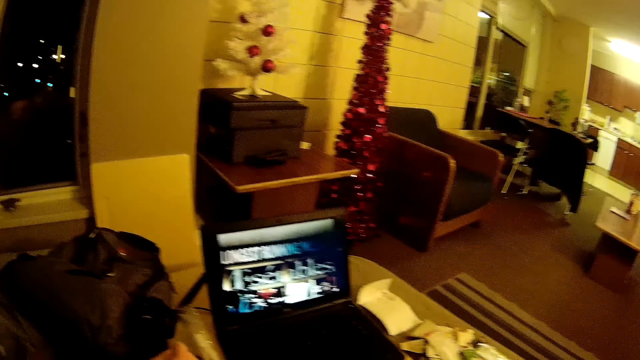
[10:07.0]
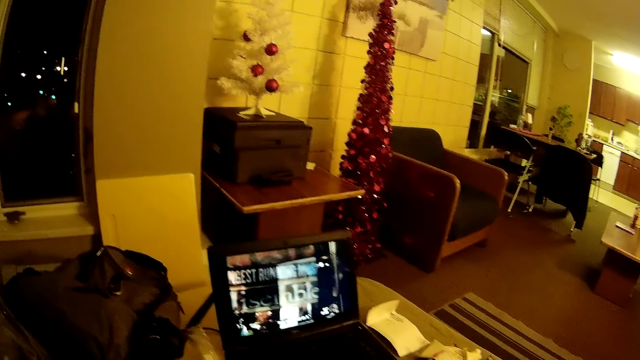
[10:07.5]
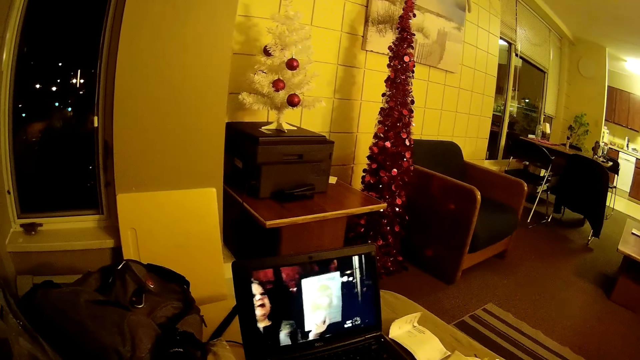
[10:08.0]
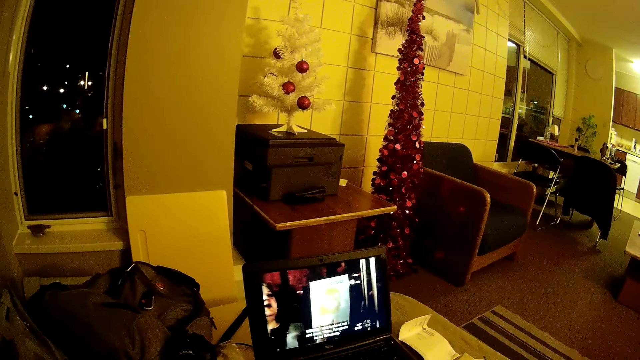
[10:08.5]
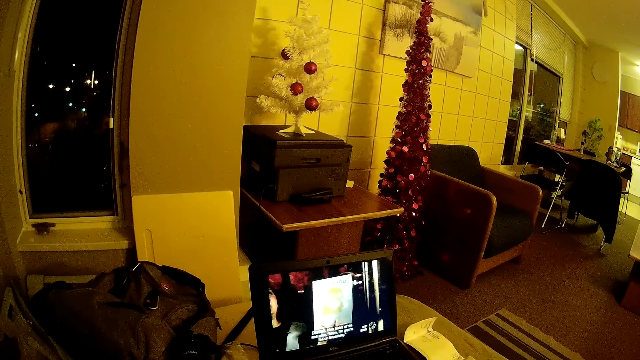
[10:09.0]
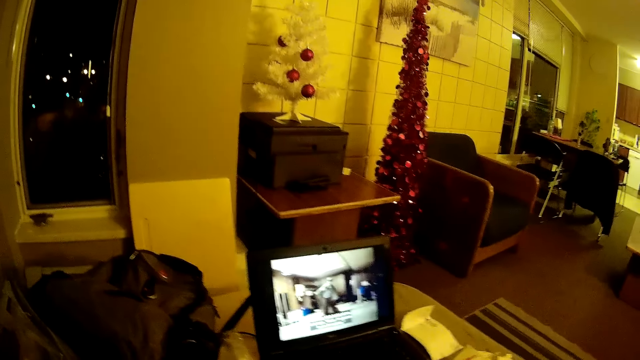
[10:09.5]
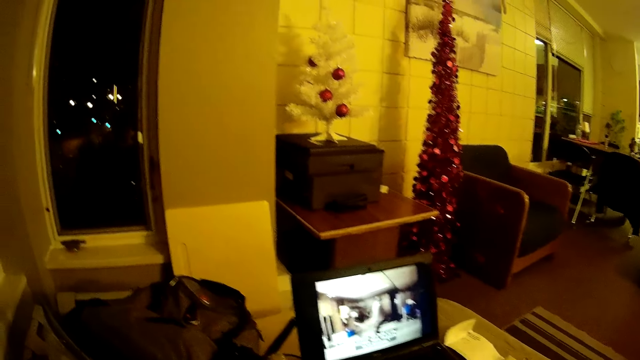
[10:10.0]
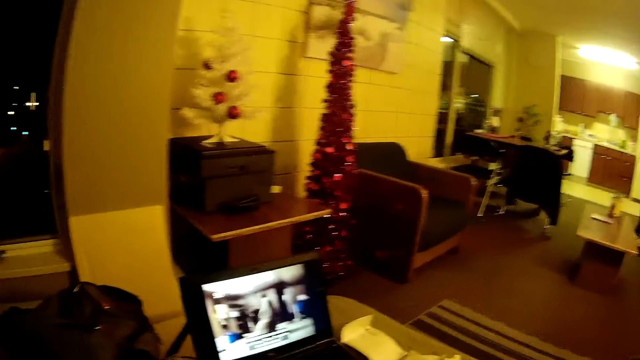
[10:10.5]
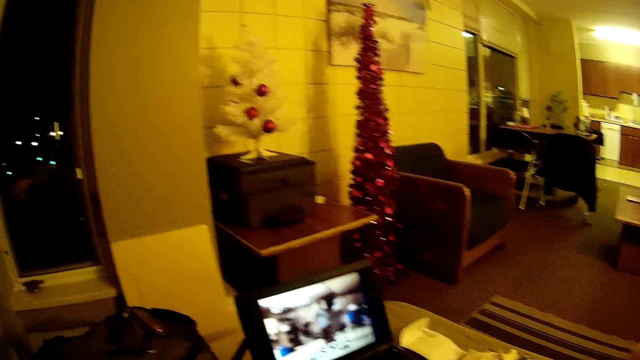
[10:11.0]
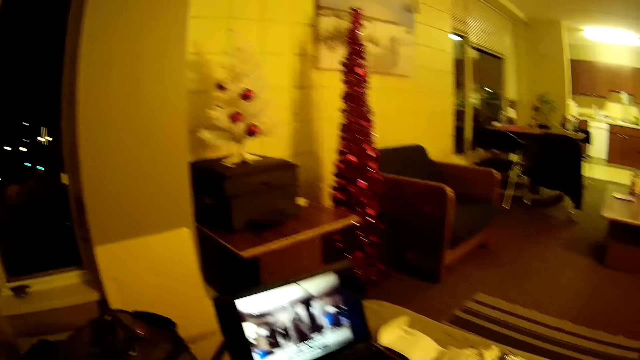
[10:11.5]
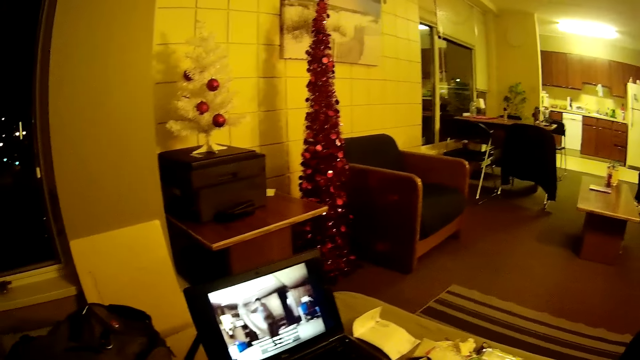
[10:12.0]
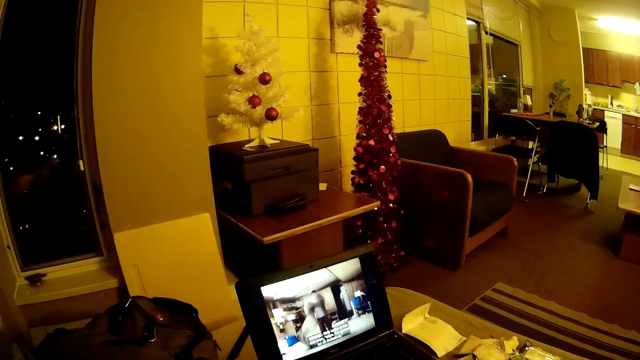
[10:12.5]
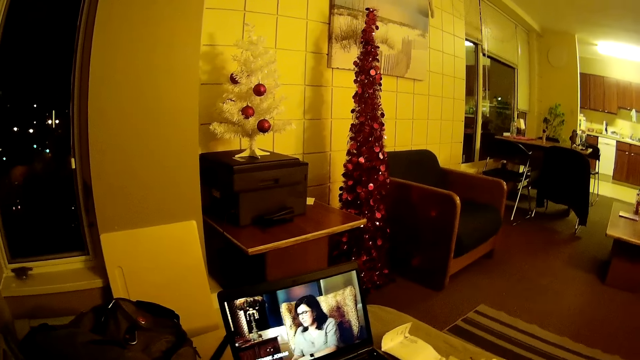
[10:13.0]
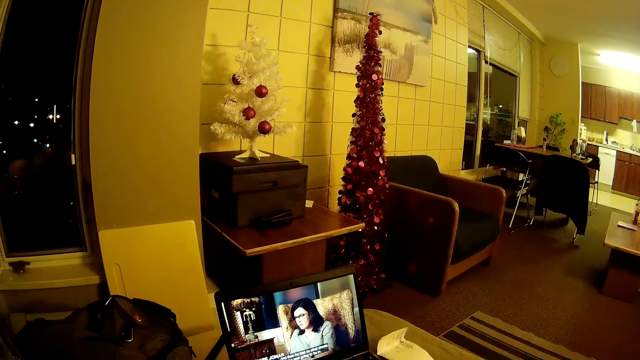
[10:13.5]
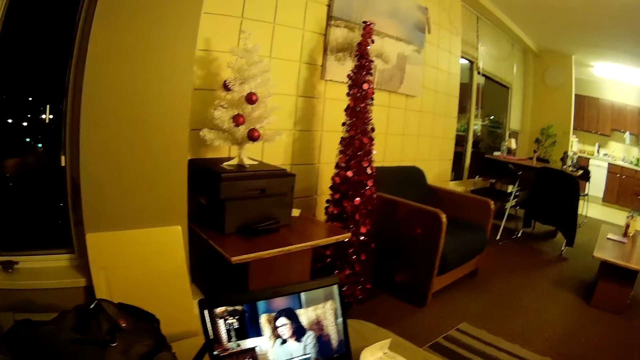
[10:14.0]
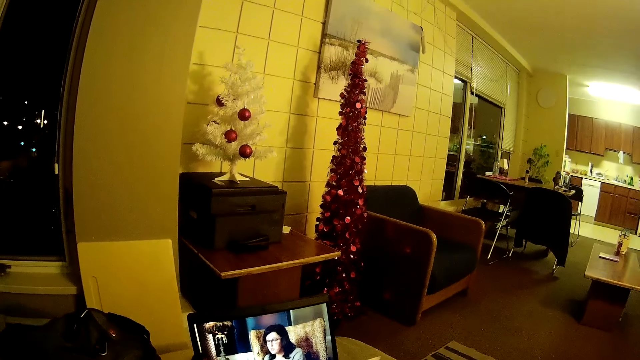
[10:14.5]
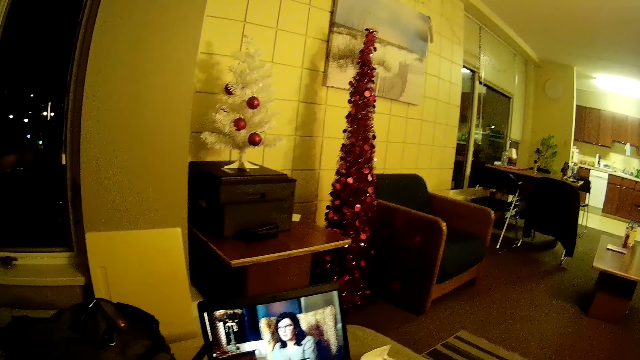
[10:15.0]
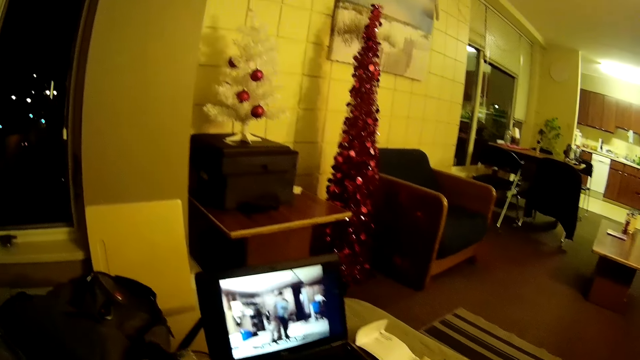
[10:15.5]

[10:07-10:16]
The camera wearer looks around the room.

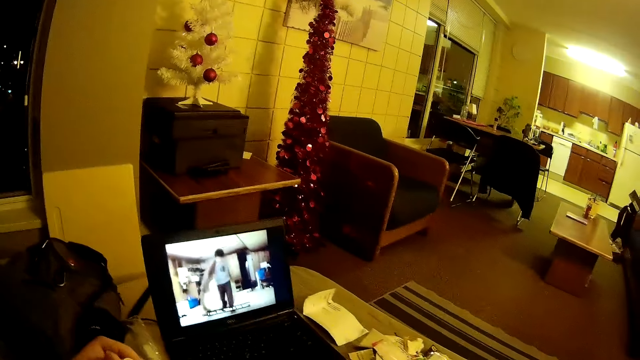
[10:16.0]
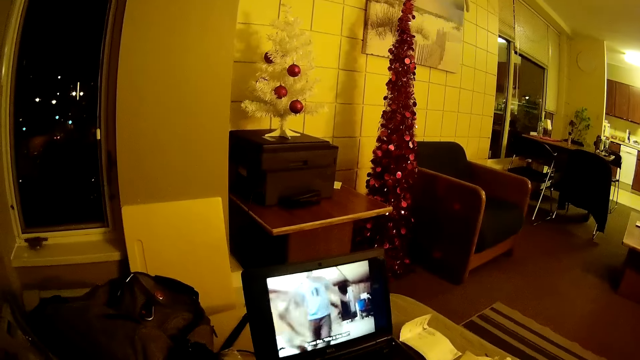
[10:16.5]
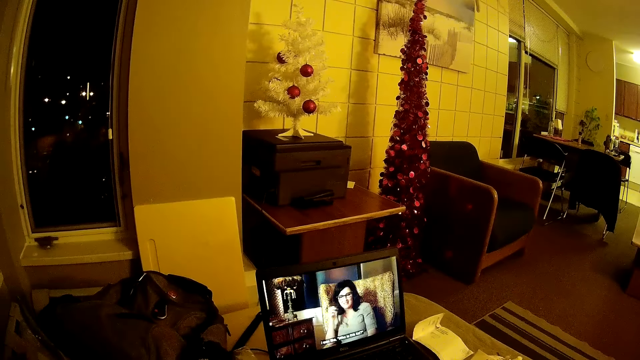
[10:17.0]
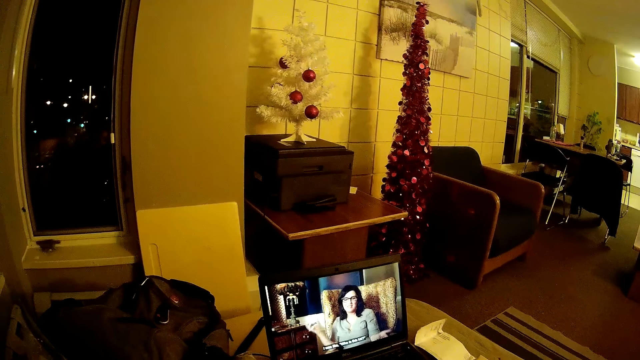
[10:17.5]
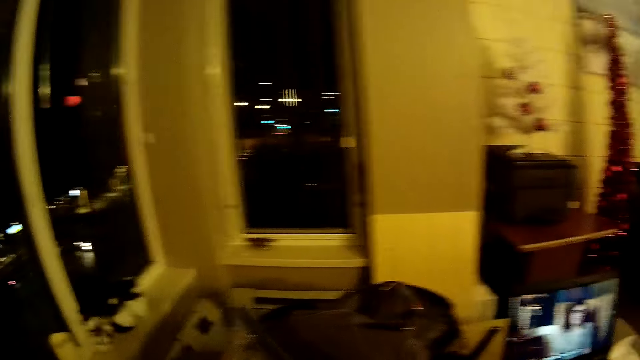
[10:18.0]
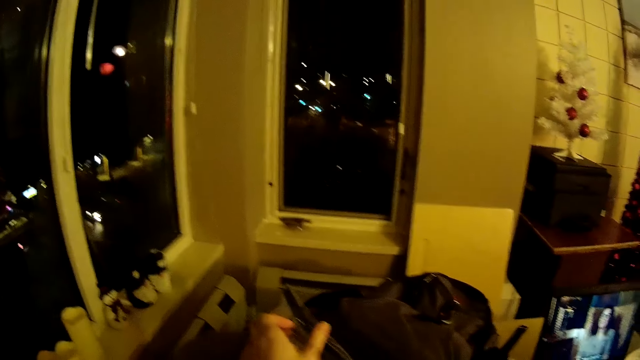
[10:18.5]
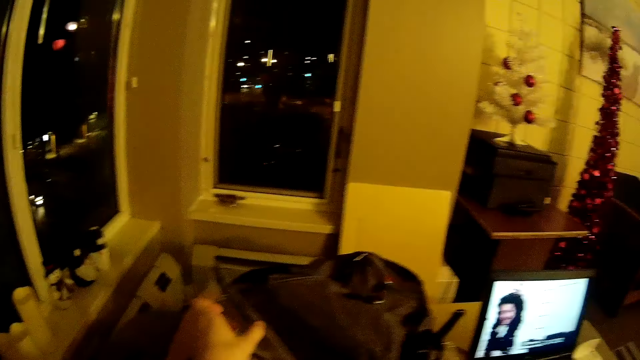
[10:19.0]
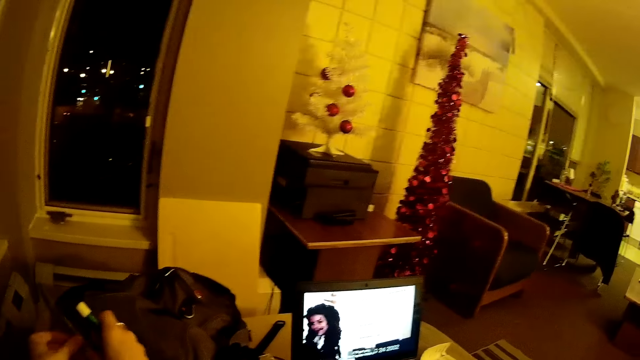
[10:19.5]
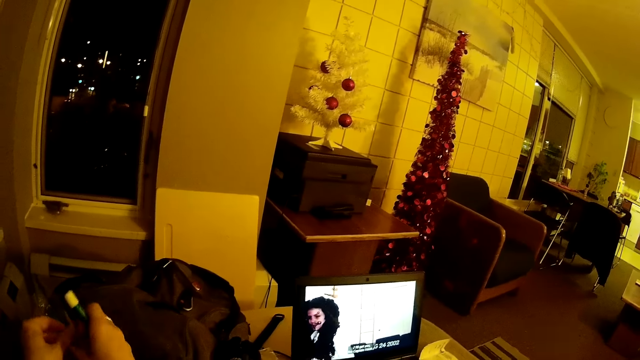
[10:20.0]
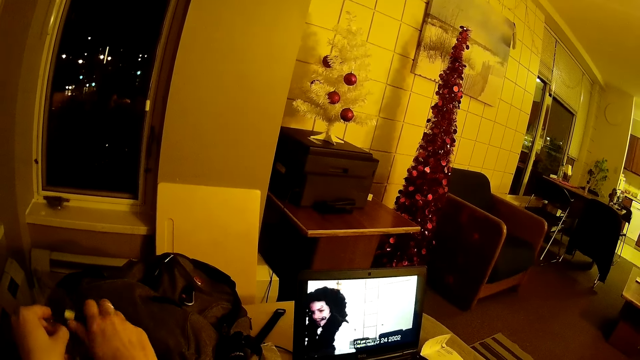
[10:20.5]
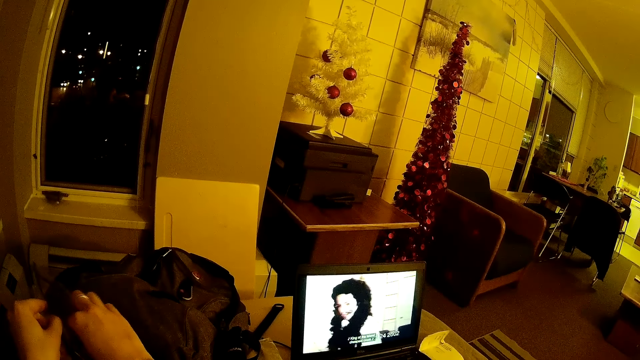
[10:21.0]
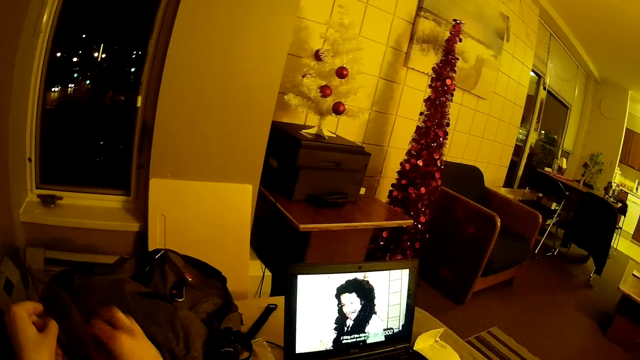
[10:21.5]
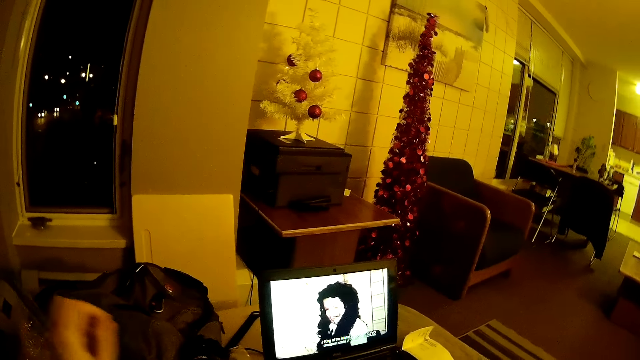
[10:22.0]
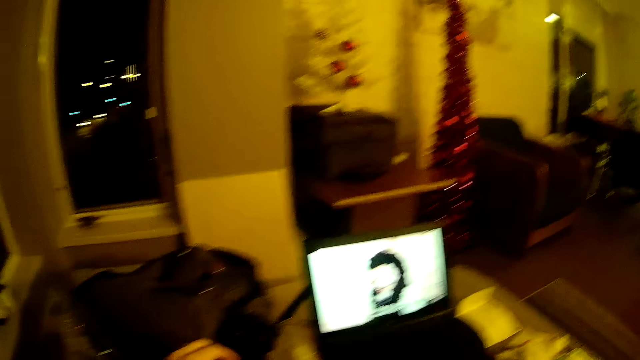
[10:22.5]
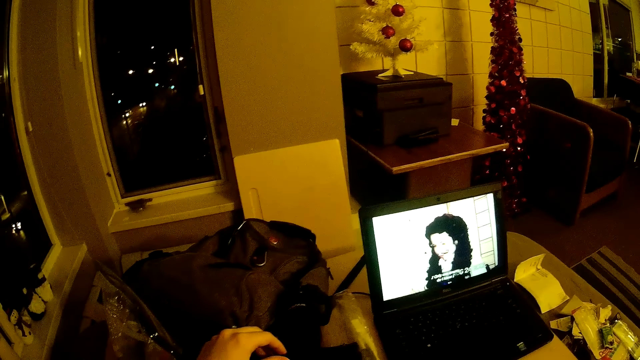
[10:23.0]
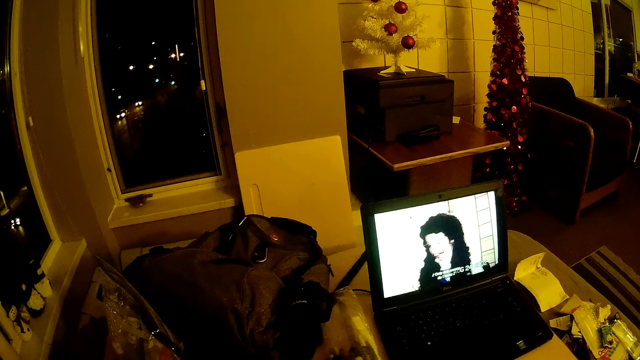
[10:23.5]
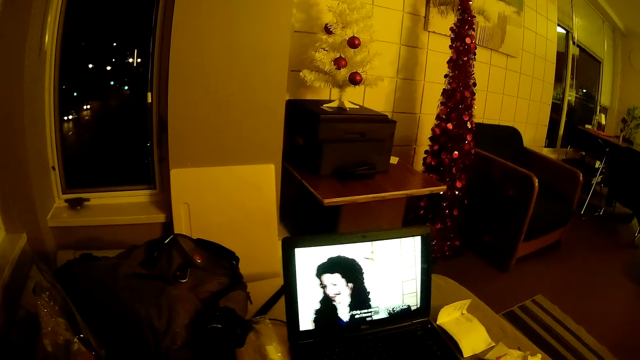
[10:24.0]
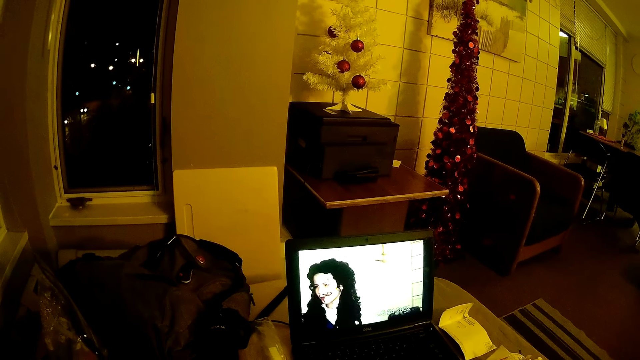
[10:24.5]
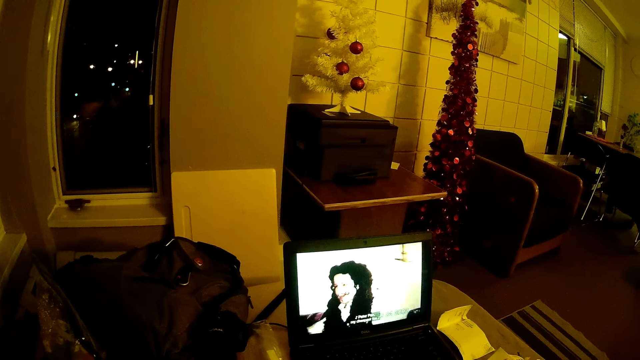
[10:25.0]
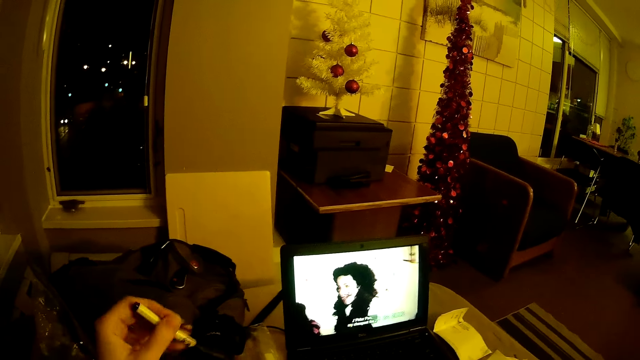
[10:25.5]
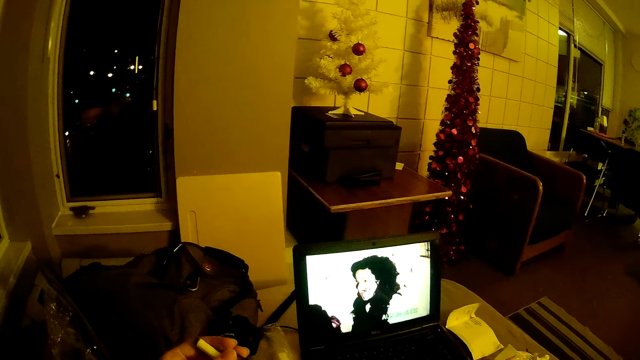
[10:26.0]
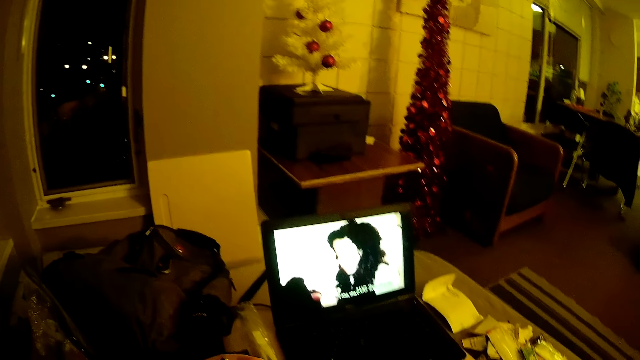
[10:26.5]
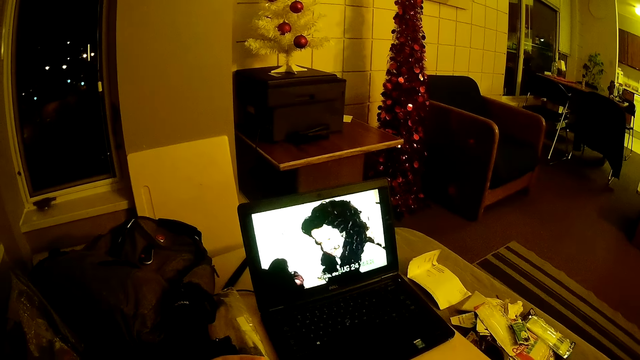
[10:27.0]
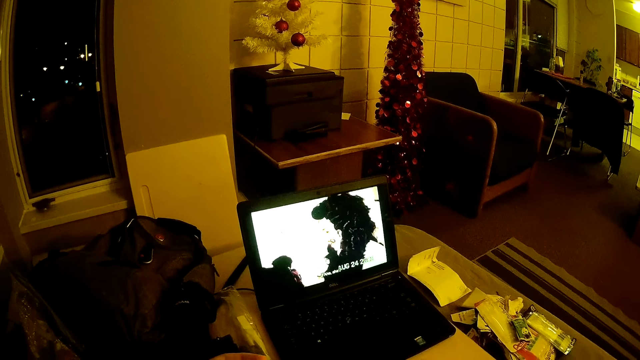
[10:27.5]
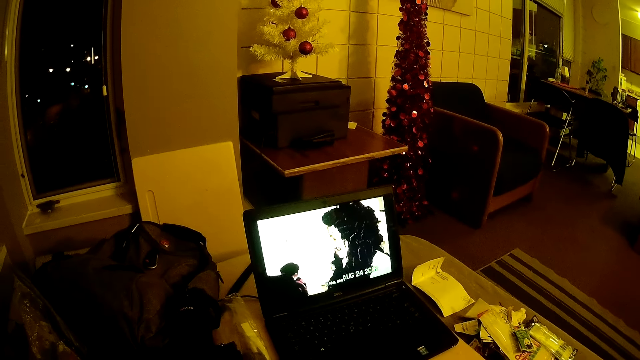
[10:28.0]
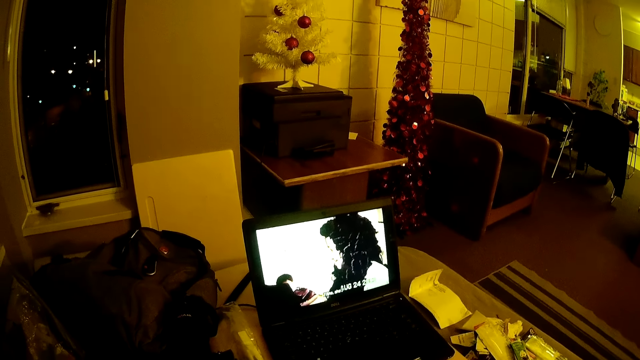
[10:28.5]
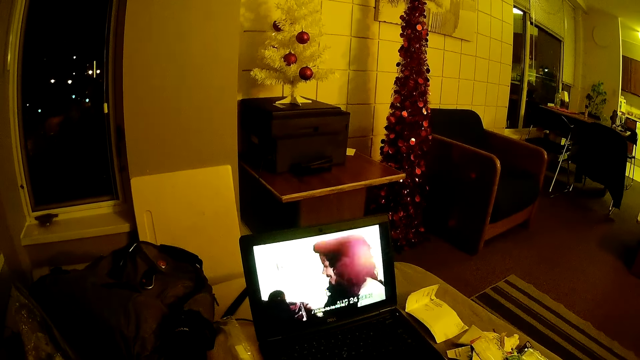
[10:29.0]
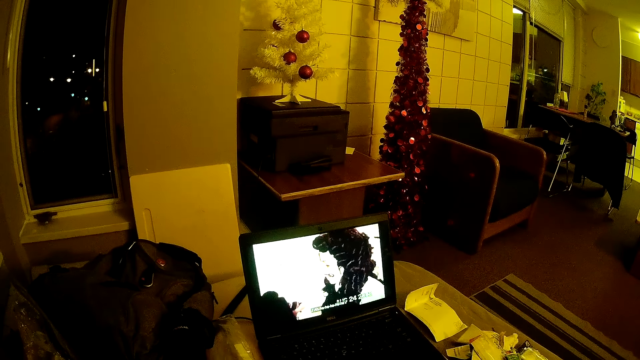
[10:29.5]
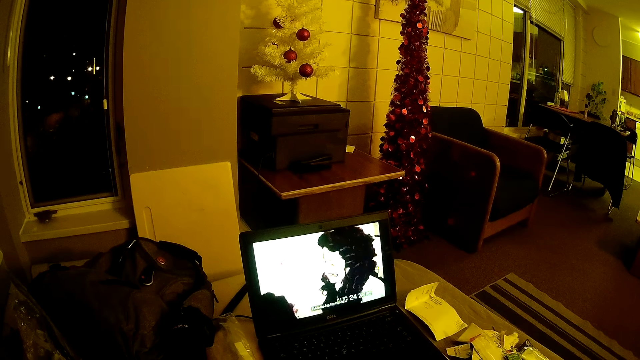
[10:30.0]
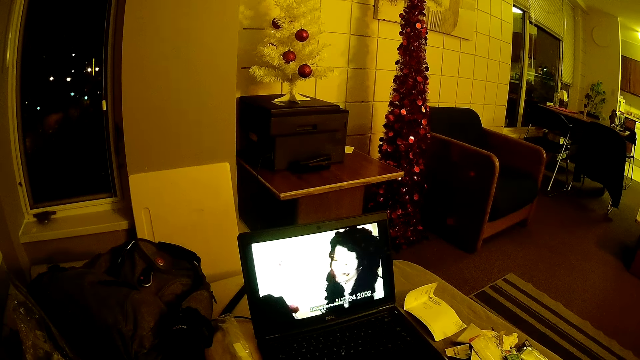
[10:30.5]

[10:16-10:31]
The camera wearer watches the video on the laptop. They open a bag, put a marker in the bag. They look around the house. They lift up a pen. They fix something. They watch the video on the laptop.
